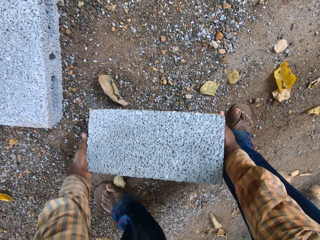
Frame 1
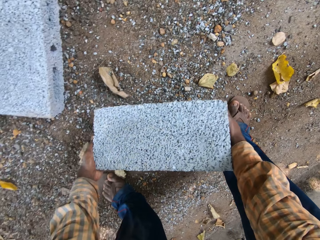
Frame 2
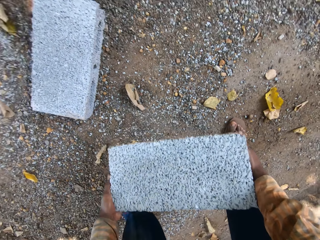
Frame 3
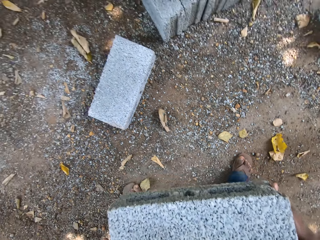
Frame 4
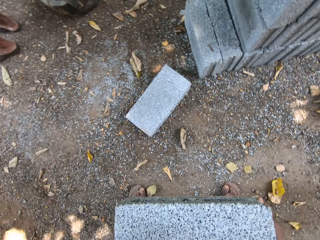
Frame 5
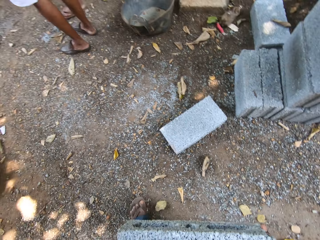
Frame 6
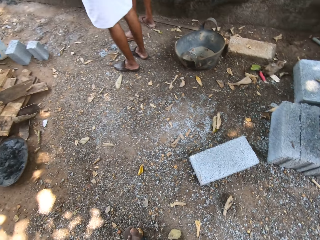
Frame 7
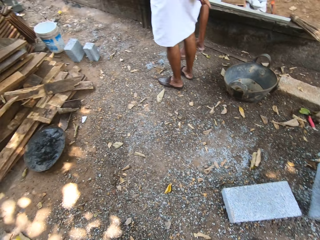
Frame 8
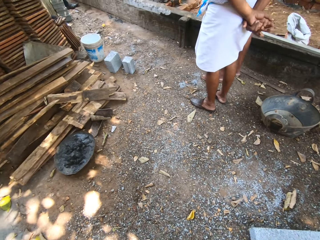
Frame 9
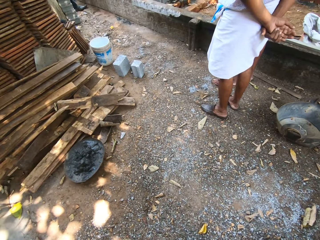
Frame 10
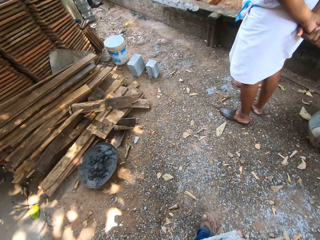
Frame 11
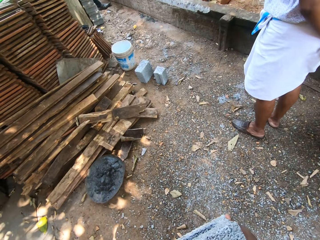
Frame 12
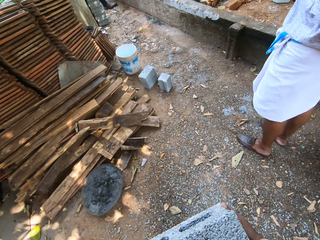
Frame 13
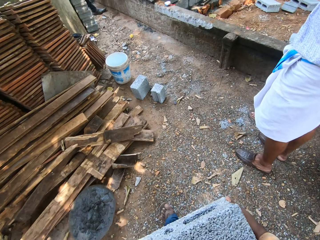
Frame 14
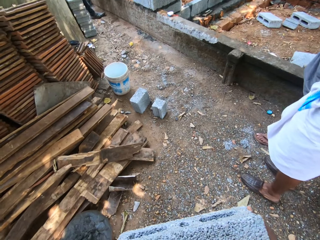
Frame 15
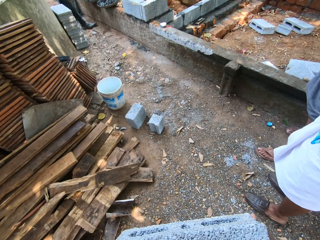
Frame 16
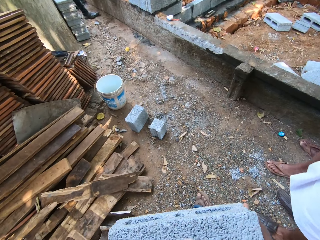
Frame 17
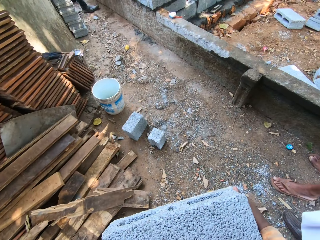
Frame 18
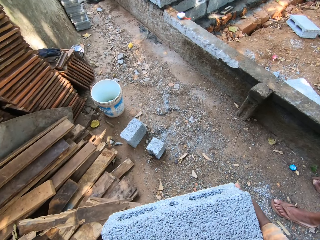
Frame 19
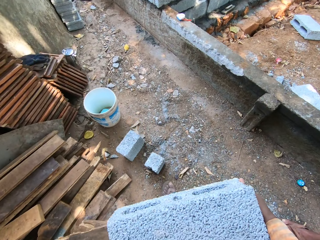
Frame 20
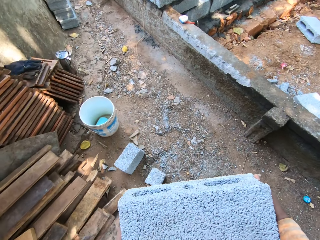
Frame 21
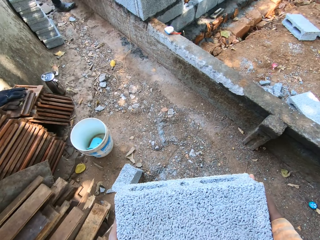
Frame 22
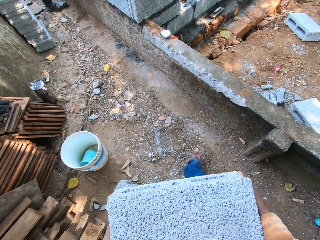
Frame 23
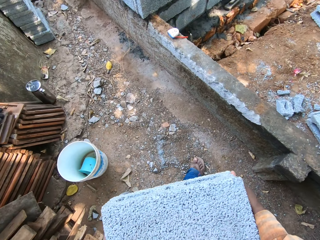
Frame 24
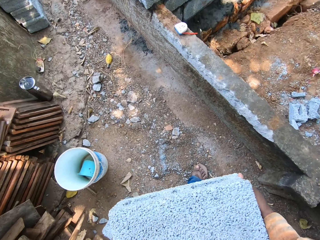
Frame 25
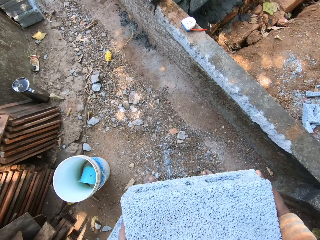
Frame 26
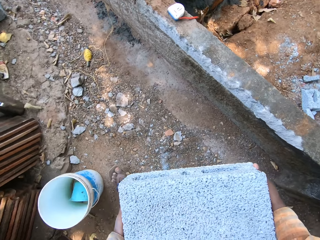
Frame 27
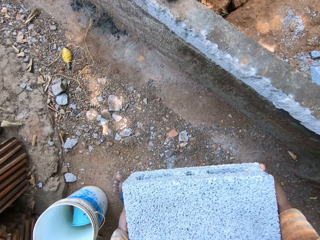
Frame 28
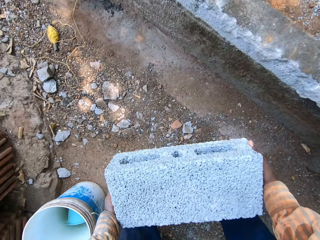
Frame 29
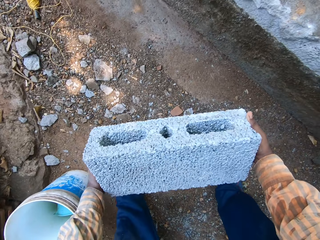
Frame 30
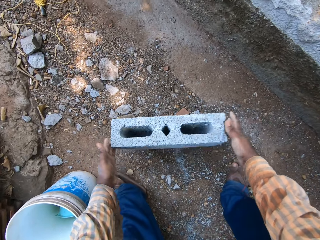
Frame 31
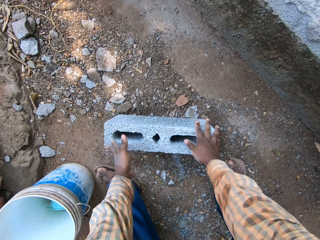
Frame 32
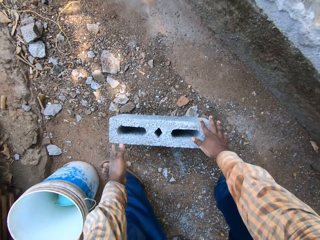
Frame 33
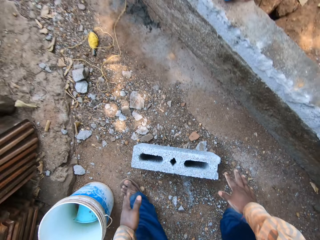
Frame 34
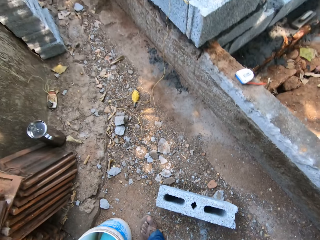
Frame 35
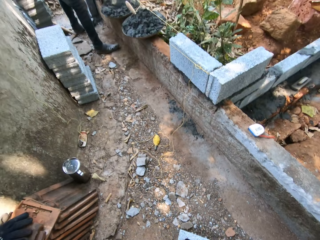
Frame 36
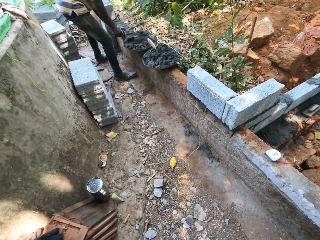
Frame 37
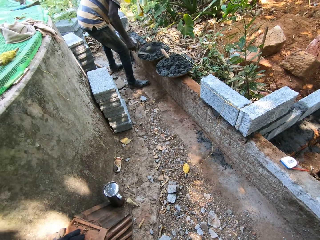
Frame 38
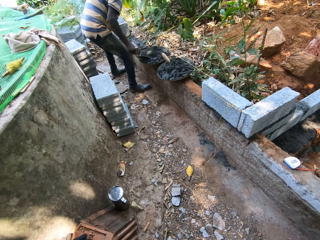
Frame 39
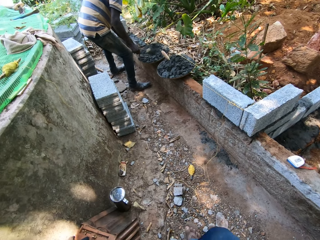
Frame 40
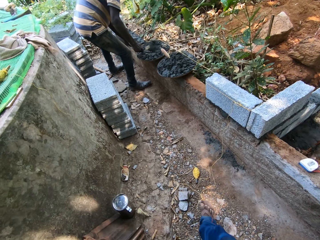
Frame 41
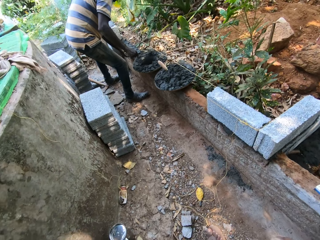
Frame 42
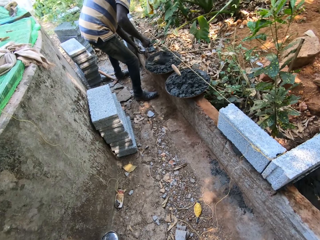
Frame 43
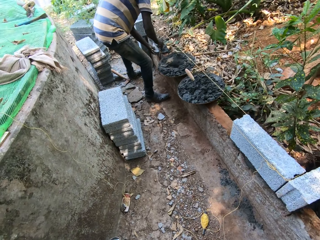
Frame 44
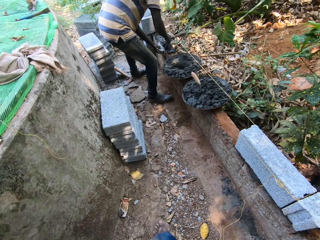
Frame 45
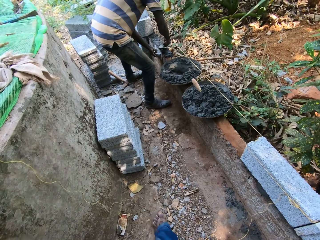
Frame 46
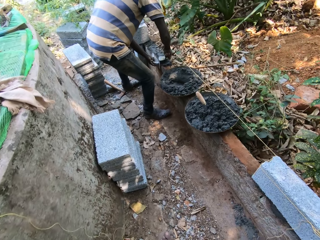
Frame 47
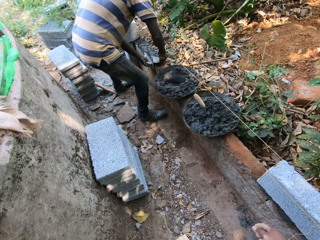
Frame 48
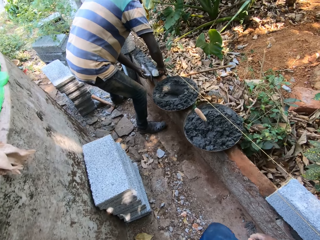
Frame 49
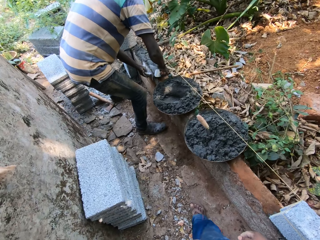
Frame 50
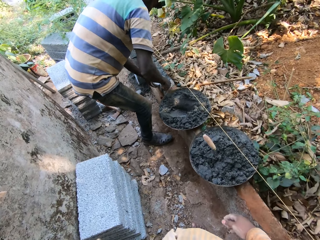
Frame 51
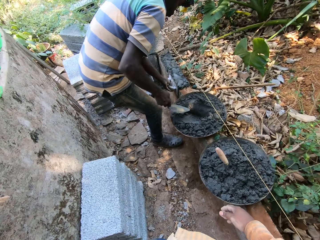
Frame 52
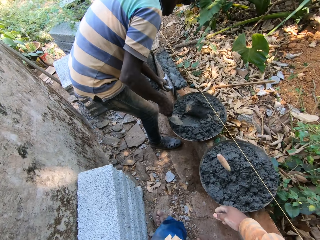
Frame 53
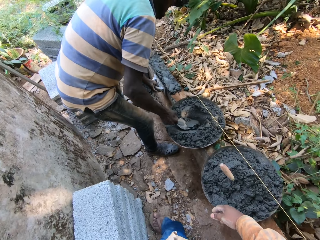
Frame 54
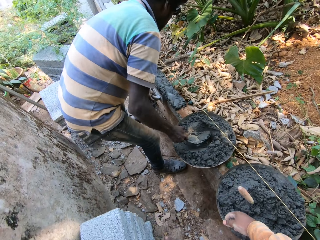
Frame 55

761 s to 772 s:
The camera wearer drops the block on the ground with both hands. They walk around. The man takes cement from the pan with the trowel in his right hand, puts the cement on the fence wall with his right hand, smoothens the cement on the fence wall with the trowel in his right hand, and takes cement from the pan with the trowel in his right hand.

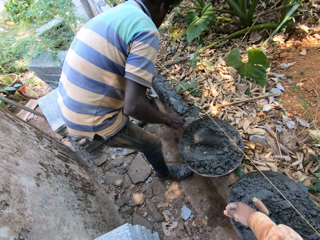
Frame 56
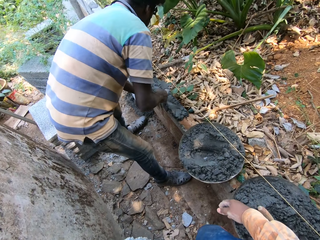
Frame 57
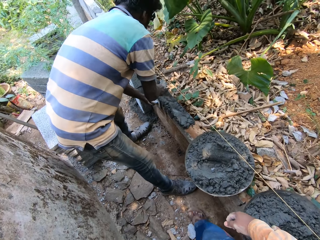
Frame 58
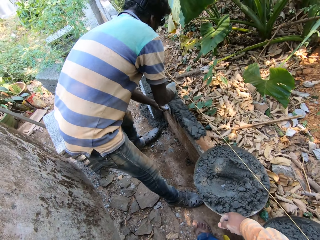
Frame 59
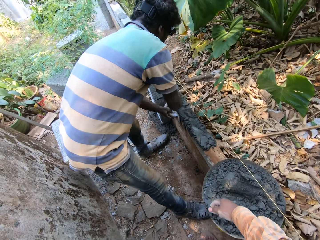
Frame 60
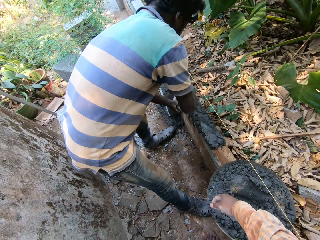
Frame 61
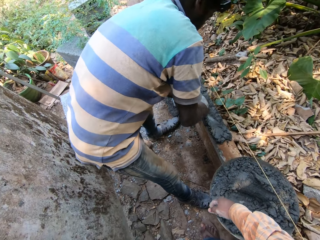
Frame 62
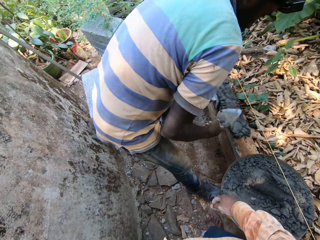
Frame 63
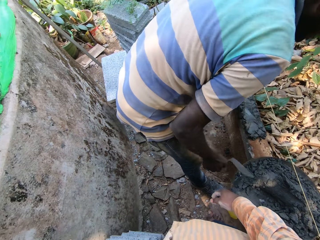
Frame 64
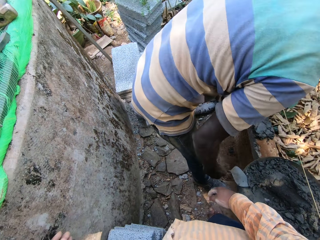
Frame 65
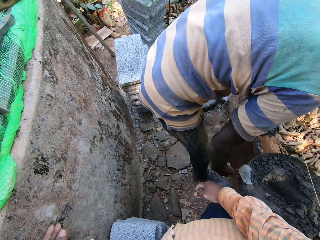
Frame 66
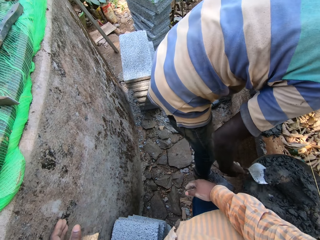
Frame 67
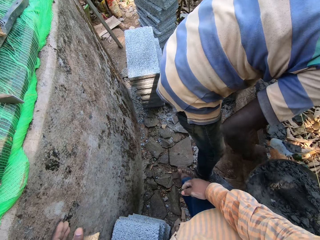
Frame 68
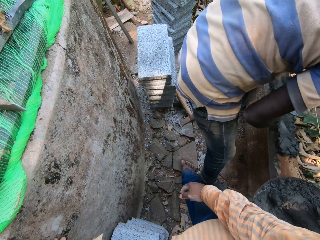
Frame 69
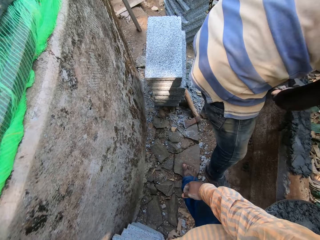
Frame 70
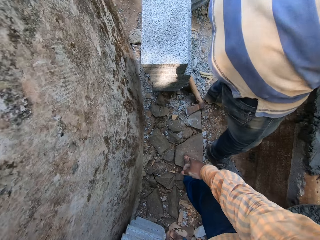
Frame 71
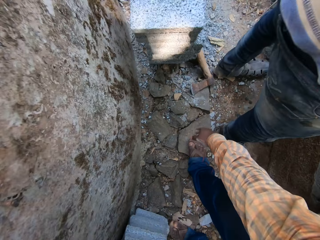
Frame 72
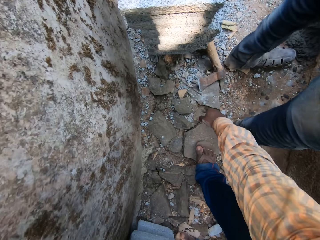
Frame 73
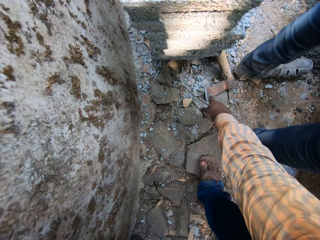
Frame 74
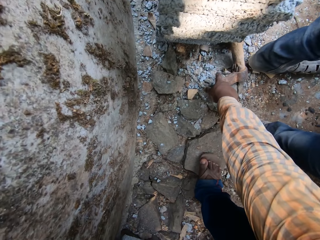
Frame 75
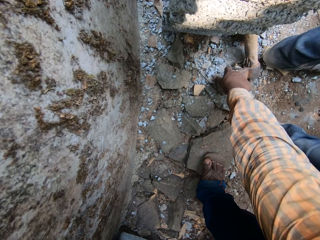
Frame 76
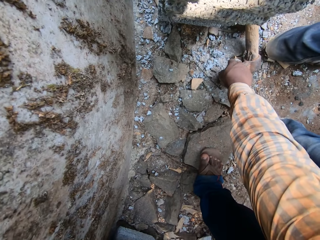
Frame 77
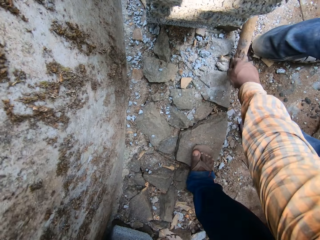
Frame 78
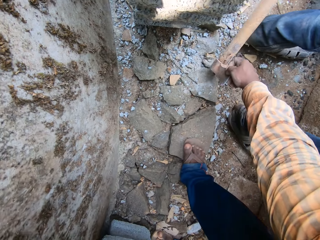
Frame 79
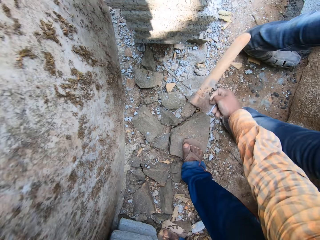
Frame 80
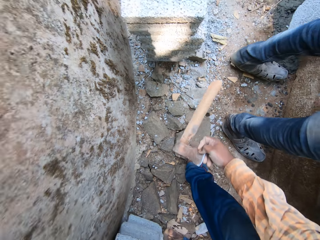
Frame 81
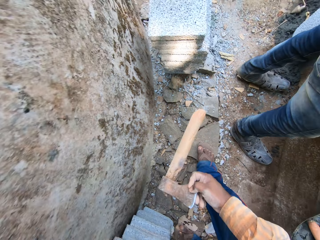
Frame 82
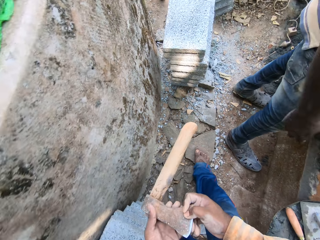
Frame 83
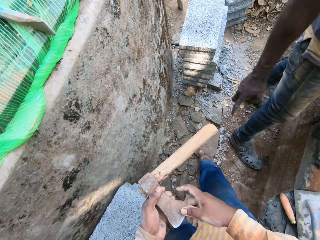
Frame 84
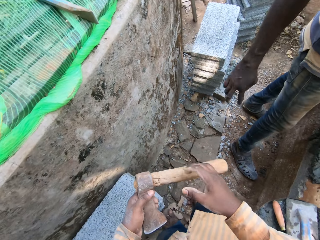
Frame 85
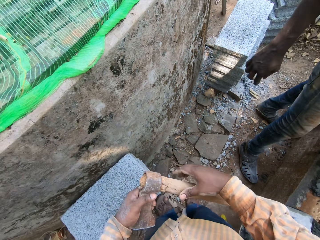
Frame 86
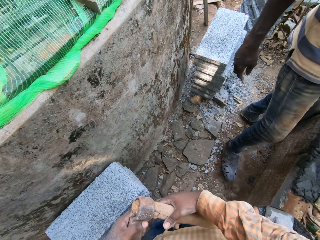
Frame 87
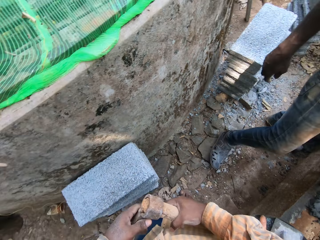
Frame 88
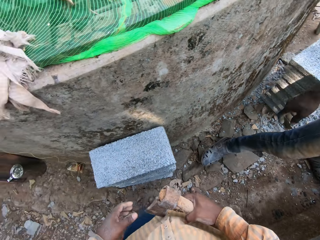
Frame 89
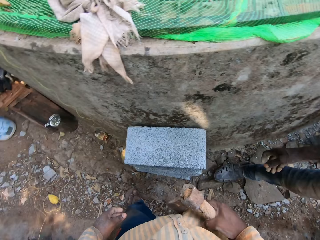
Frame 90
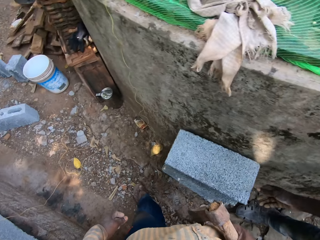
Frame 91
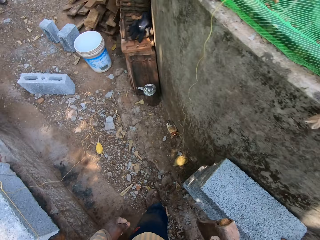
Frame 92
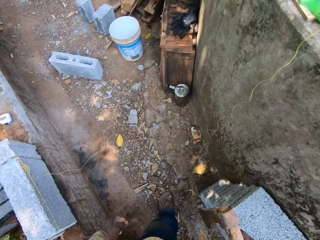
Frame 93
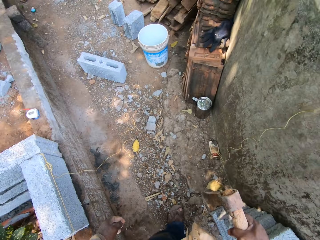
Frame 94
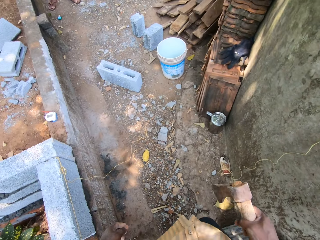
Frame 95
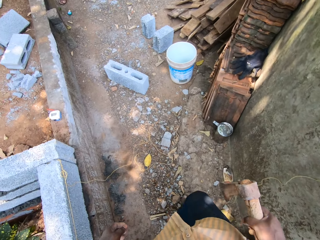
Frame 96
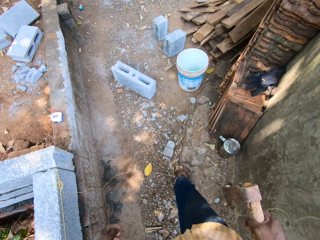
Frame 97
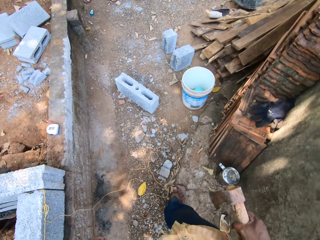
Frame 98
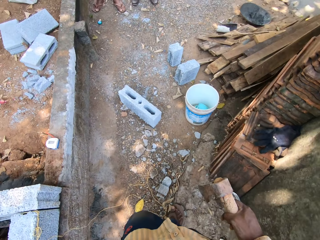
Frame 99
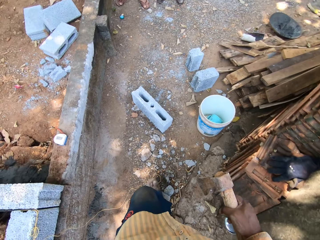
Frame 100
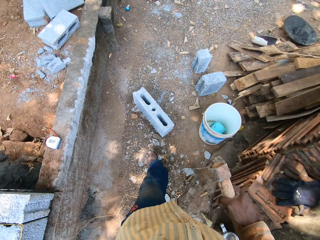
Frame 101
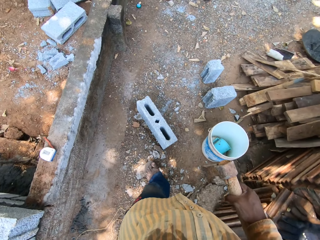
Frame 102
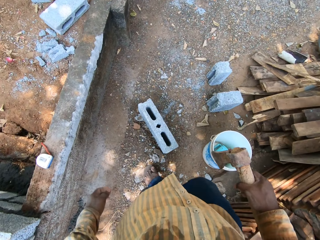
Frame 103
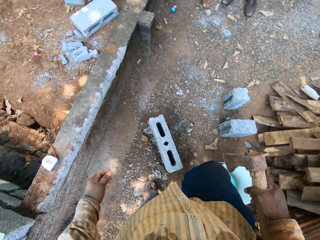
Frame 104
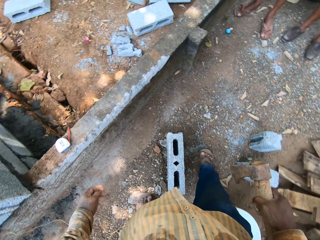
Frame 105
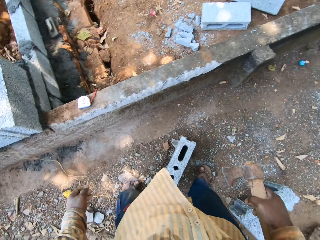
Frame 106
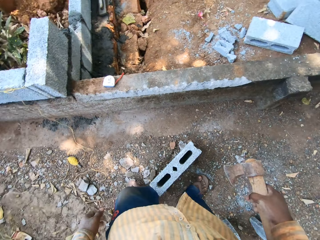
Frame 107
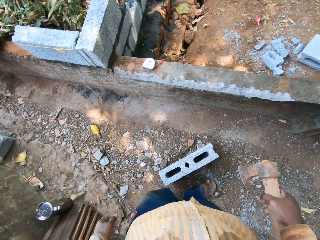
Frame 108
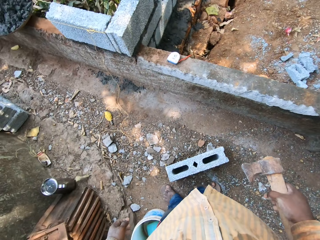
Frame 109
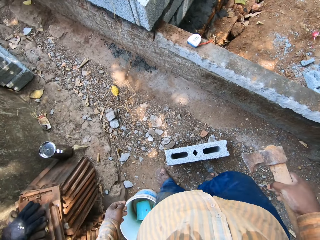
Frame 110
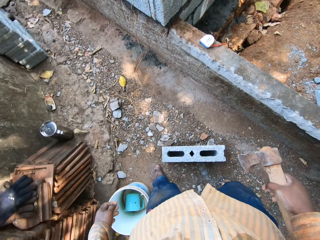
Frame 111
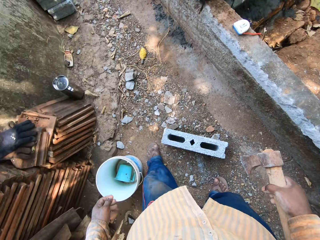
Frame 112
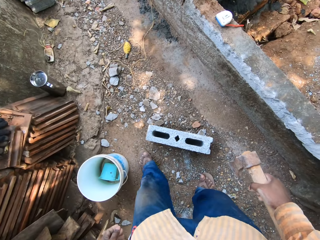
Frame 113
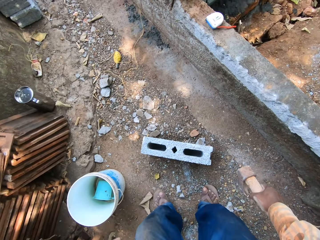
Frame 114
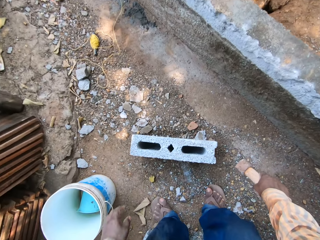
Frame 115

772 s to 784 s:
The man puts the cement on the fence wall with his right hand, smoothens the cement on the fence wall with the trowel in his right hand, takes cement from the pan with the trowel in his right hand, and puts the cement on the fence wall with his right hand. The camera wearer picks up the axe from the ground with his right hand. He holds the axe with his left hand. He walks around.
